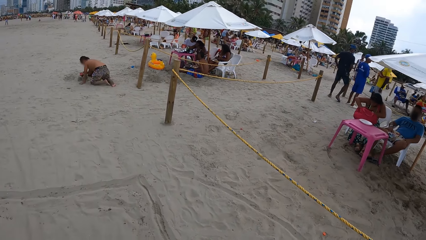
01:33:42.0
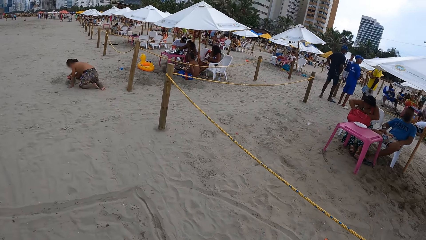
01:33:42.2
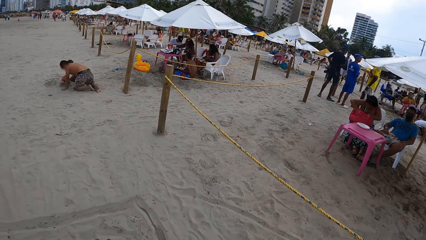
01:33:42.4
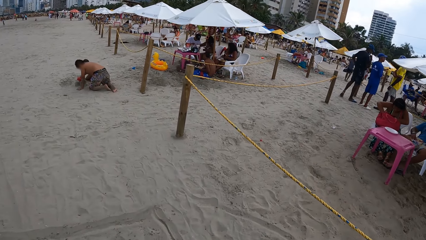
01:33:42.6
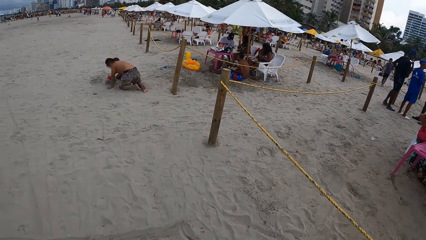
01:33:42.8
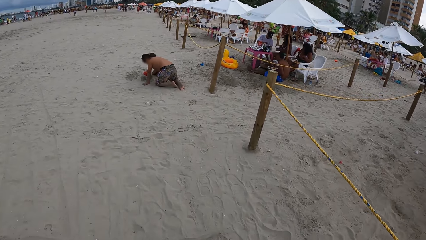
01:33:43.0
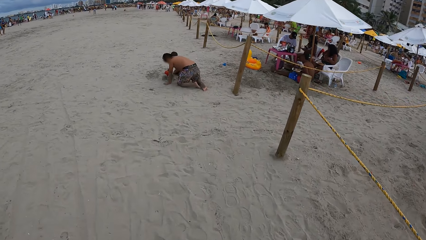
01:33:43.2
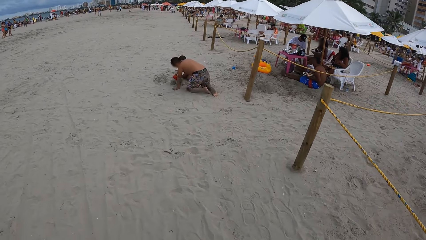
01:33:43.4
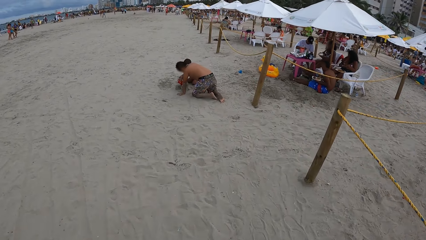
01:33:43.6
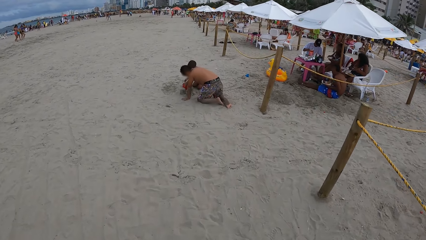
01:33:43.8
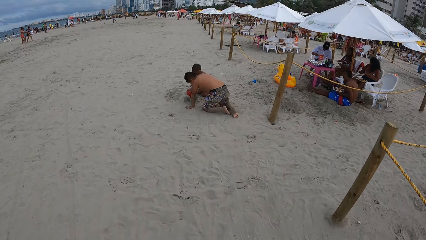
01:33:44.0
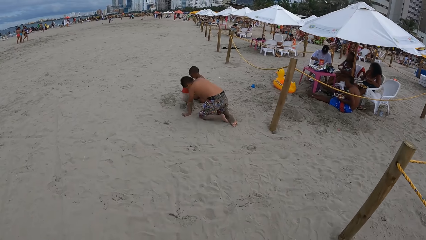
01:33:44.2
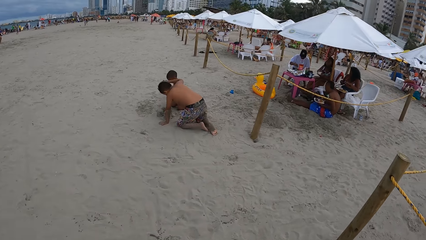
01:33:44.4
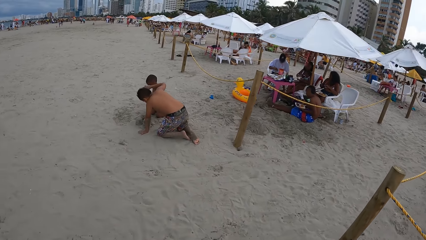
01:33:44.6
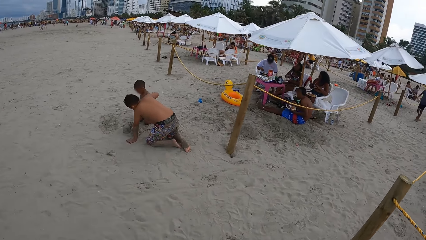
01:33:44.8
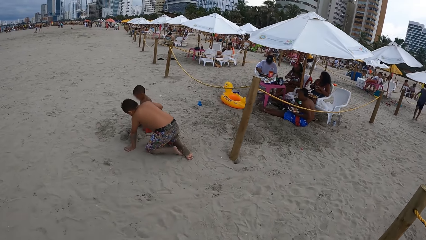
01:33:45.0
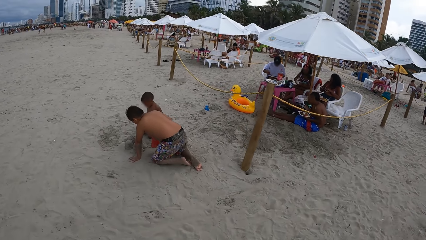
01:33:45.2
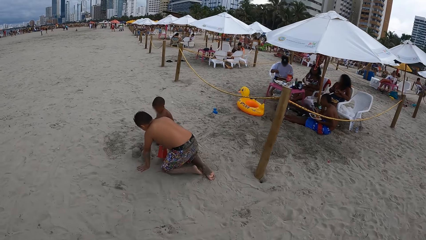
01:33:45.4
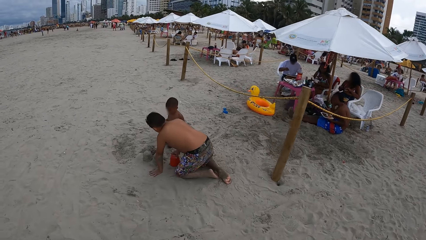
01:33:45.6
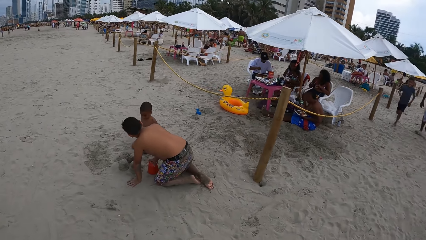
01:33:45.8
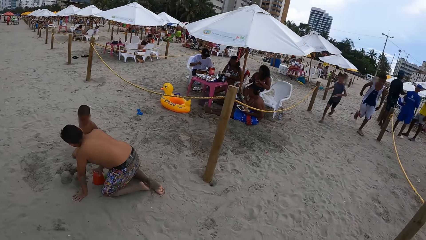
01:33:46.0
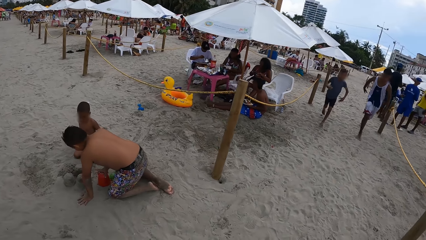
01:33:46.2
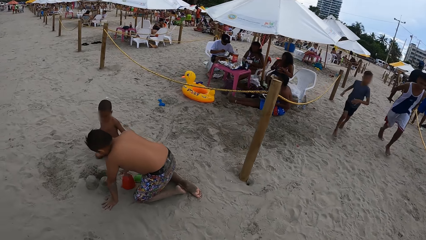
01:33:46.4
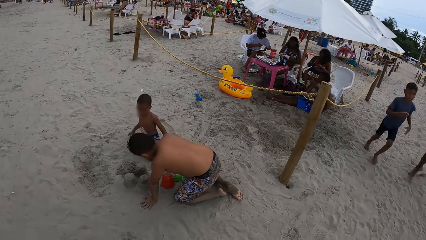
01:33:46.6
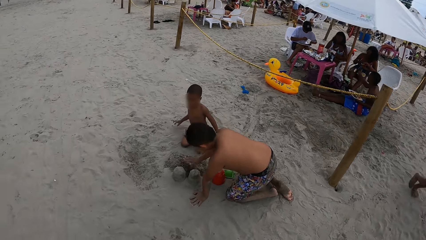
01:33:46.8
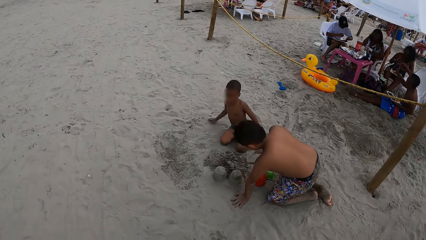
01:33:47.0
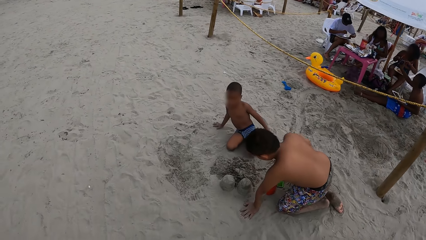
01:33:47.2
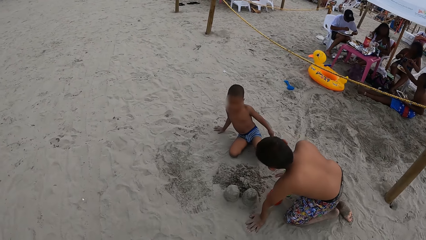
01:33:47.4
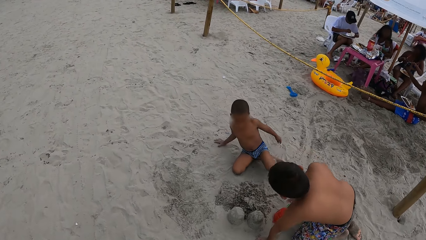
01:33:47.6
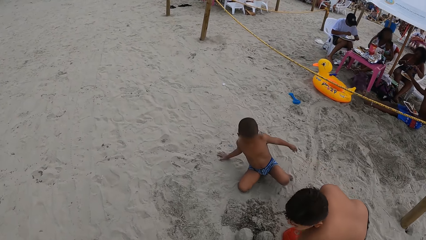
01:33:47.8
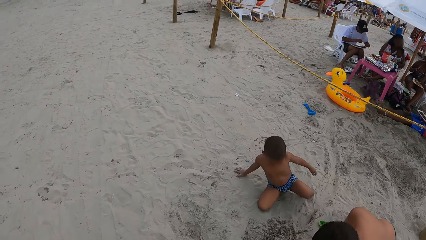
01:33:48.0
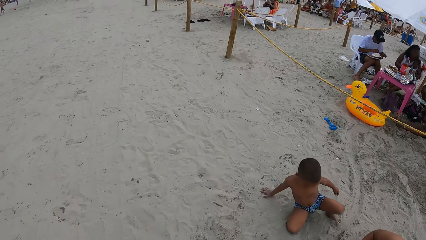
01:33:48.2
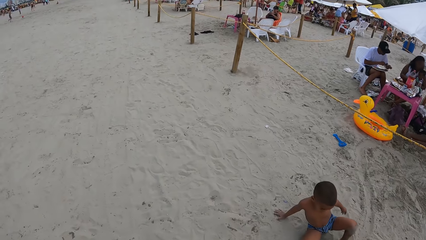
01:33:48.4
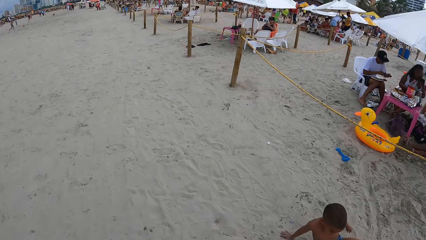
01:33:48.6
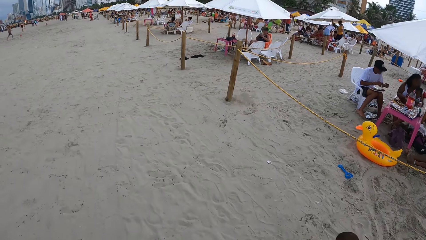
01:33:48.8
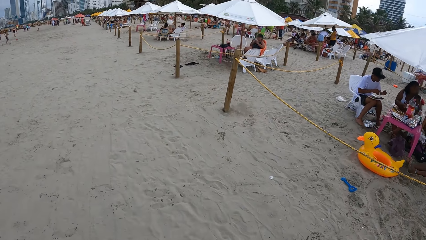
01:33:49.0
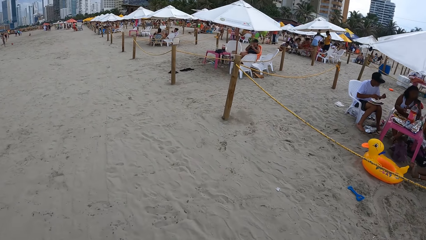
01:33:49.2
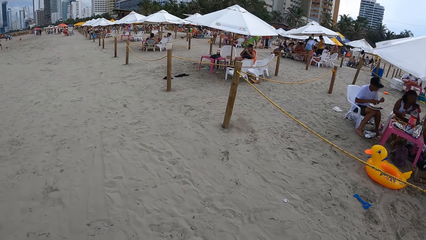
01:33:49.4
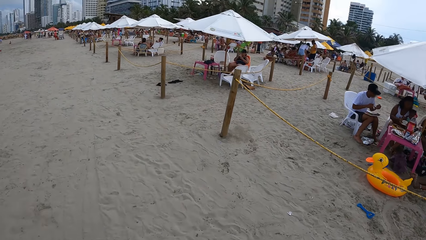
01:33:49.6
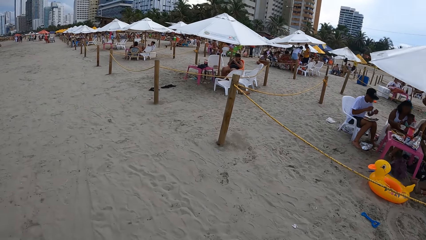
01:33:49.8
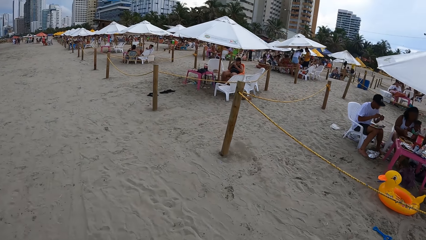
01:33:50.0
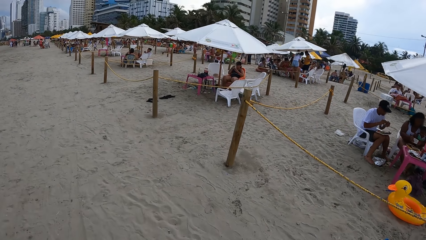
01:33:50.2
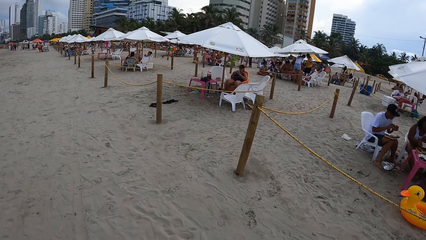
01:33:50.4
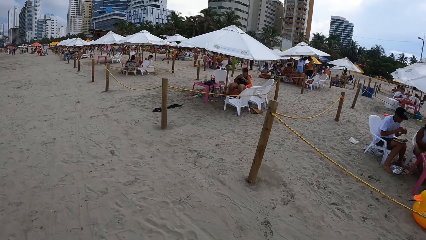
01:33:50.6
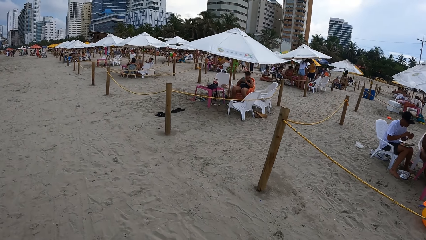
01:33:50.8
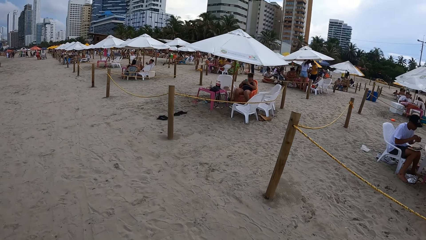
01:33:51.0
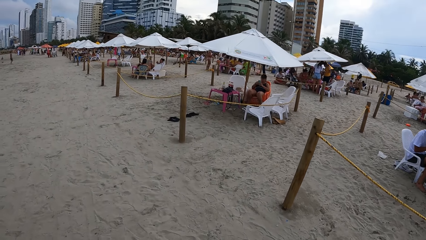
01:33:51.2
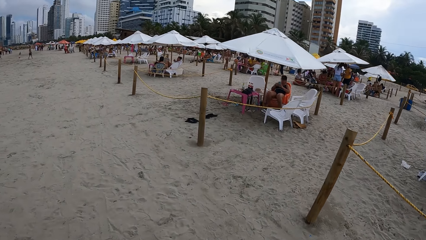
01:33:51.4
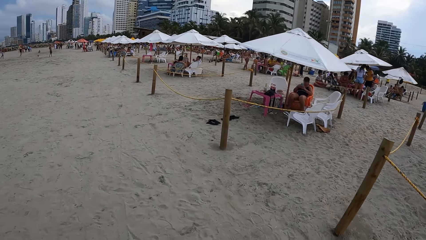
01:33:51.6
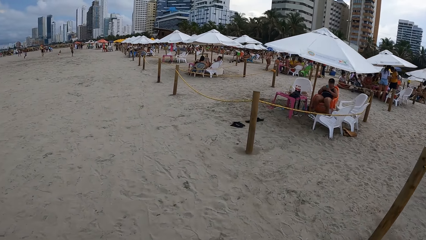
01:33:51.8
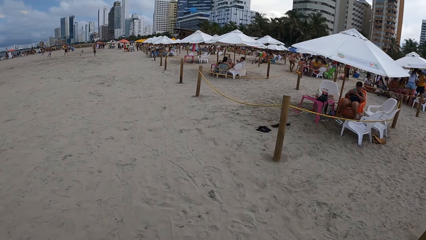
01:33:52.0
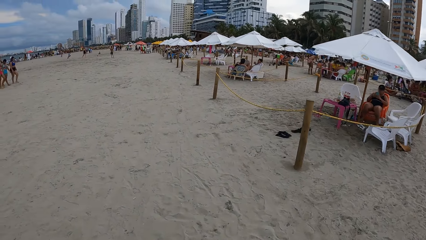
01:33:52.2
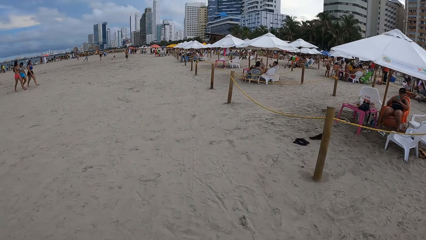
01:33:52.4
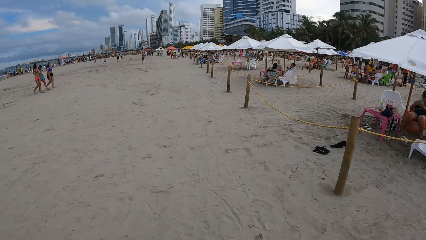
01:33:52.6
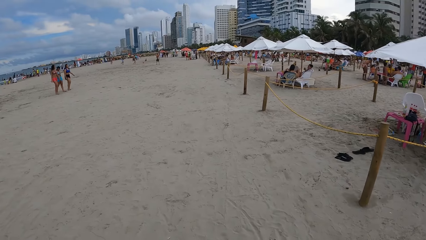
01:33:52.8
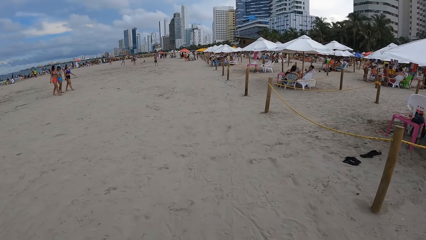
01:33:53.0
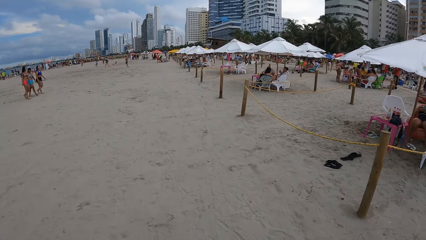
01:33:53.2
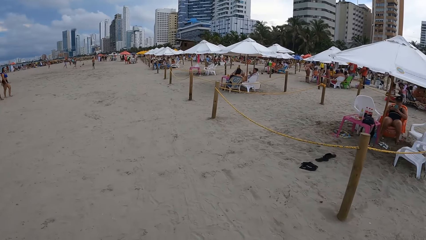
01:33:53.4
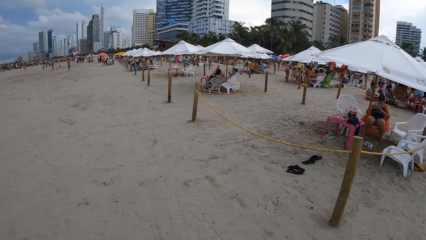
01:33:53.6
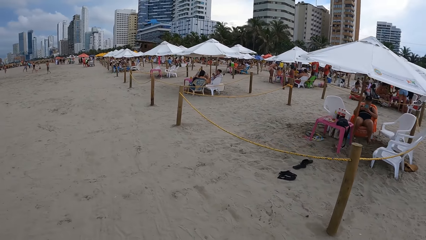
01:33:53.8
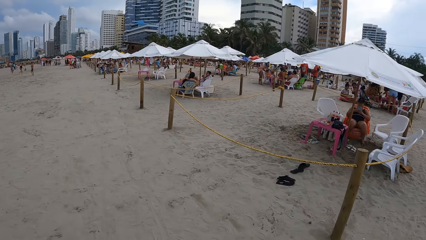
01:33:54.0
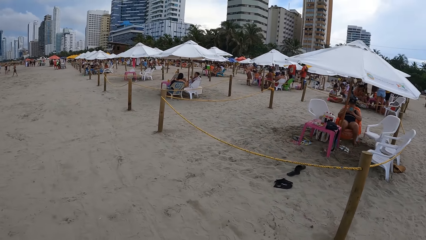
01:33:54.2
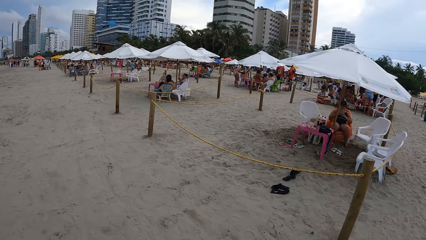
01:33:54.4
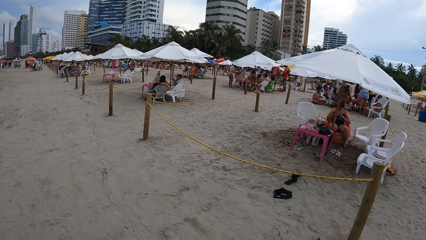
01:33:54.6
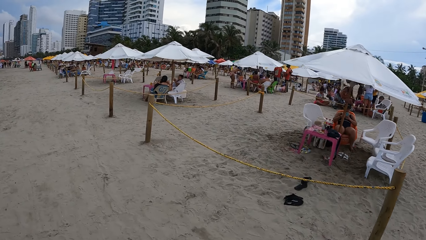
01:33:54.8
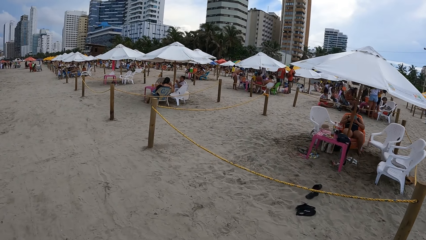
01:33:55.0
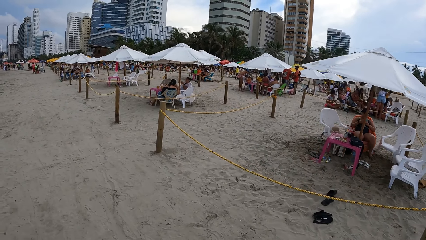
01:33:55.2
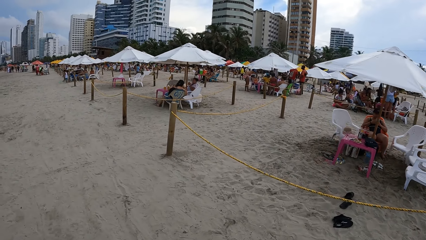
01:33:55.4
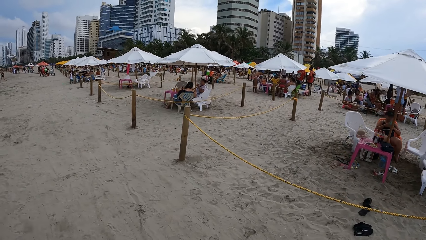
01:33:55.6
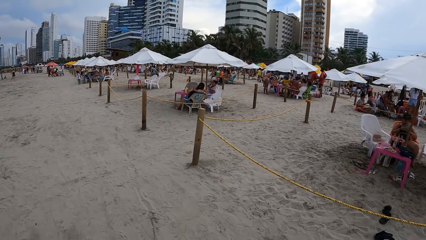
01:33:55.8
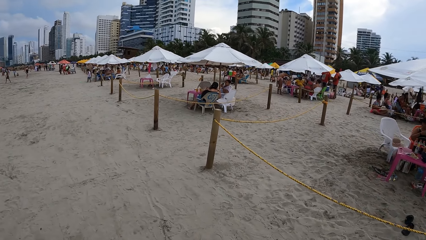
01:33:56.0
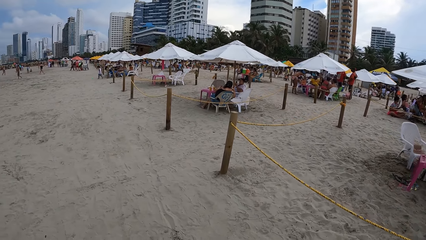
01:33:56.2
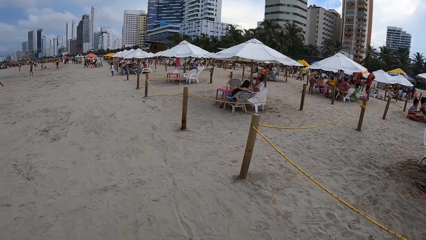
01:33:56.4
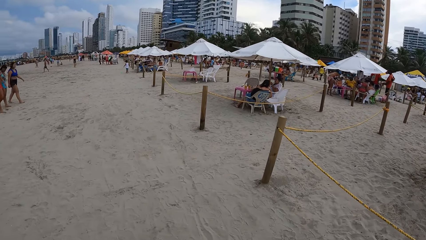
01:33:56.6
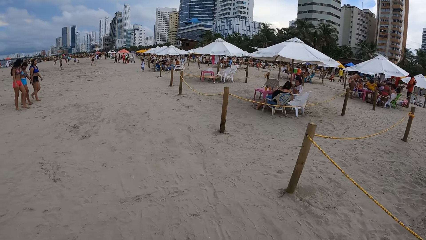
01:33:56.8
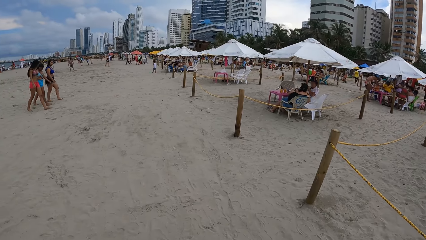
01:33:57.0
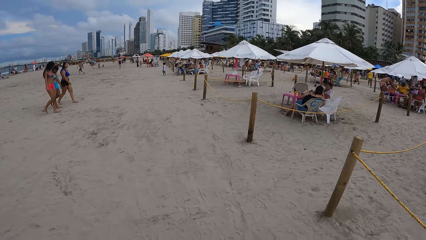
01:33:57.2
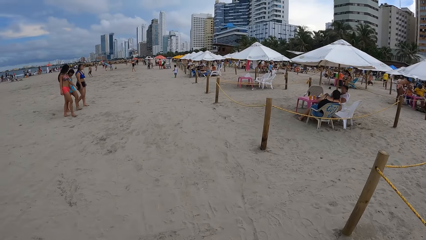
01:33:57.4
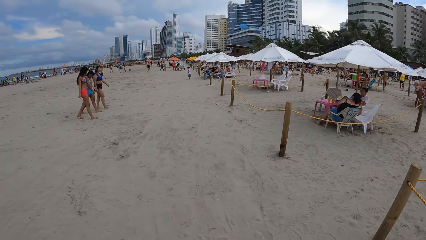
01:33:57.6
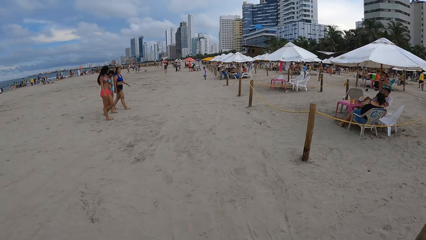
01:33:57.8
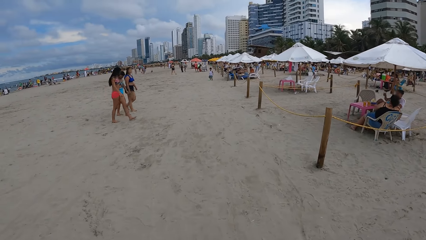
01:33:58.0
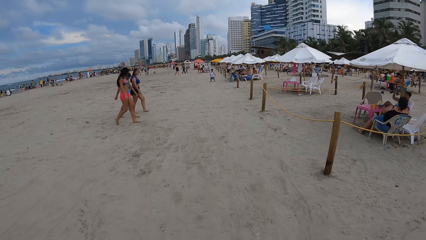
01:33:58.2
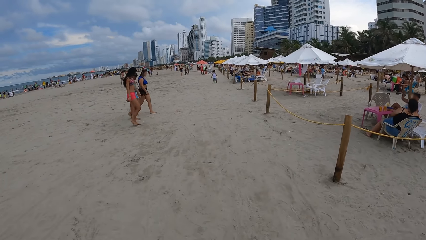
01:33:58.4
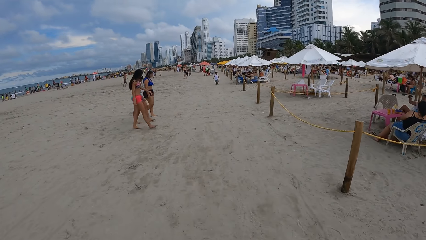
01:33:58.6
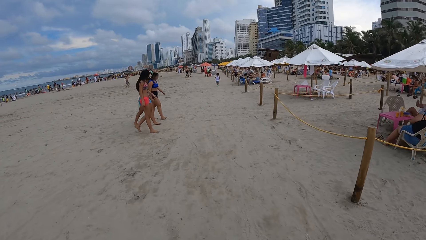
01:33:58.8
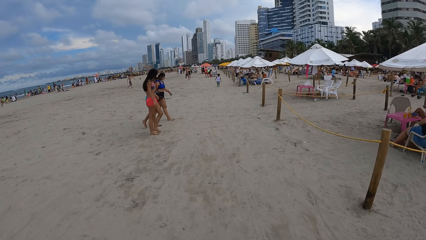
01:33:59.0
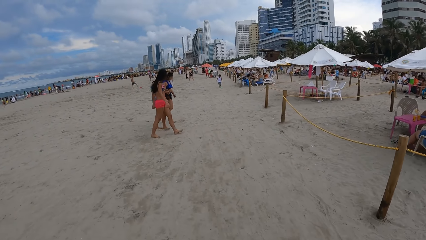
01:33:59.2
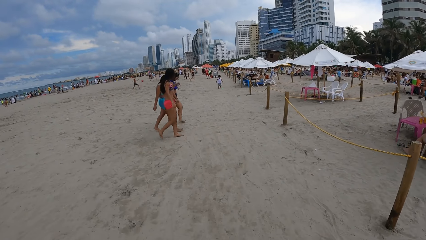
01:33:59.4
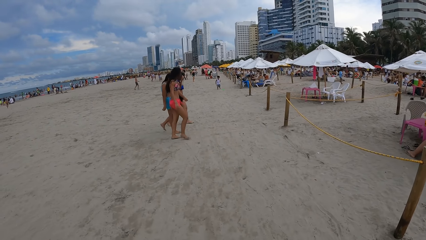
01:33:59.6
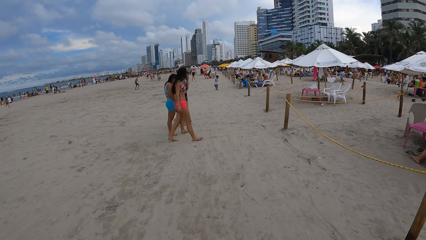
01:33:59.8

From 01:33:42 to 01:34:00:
The camera wearer looks around. They walk on the beach. They look around. They walk on the beach. They walk on the beach again. They look around. They walk on the beach.
